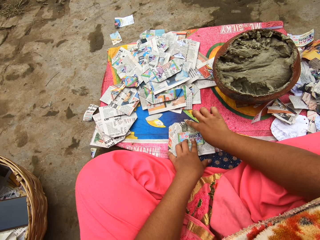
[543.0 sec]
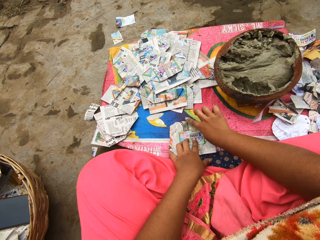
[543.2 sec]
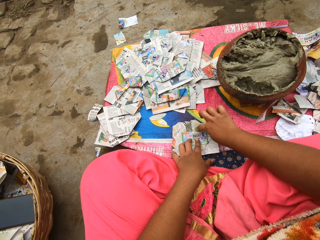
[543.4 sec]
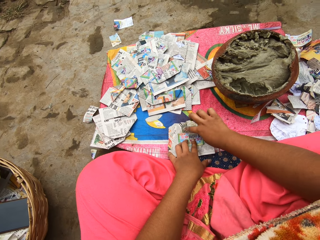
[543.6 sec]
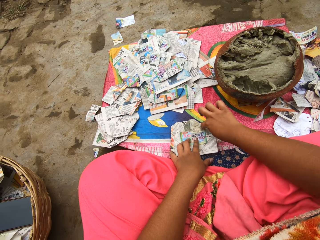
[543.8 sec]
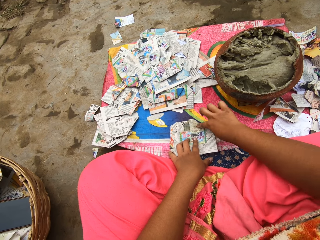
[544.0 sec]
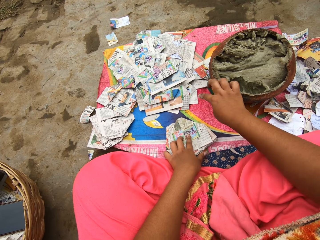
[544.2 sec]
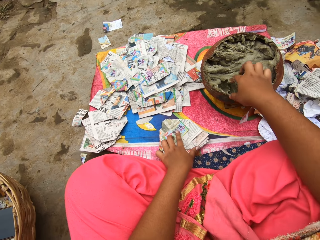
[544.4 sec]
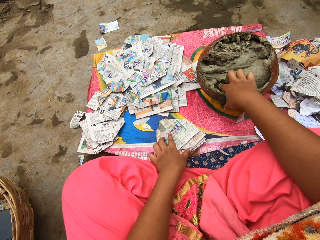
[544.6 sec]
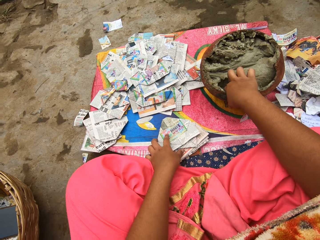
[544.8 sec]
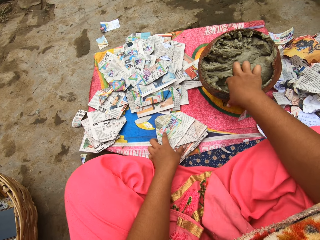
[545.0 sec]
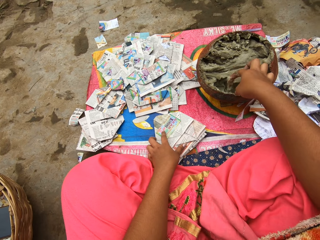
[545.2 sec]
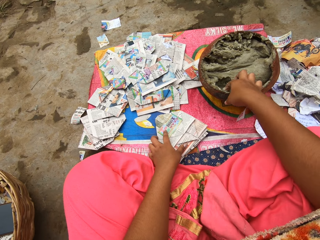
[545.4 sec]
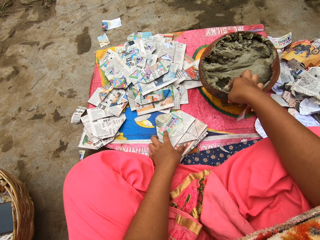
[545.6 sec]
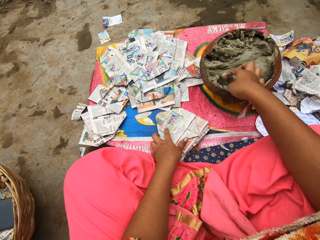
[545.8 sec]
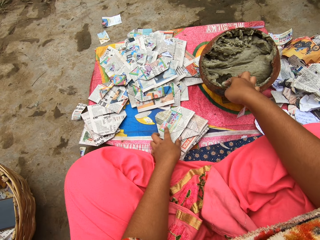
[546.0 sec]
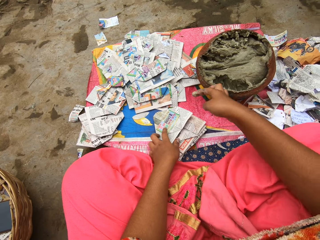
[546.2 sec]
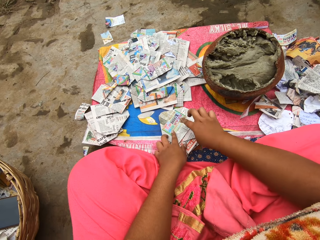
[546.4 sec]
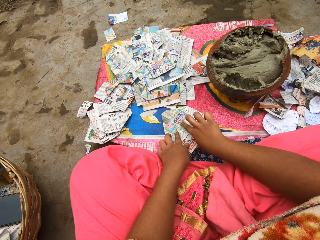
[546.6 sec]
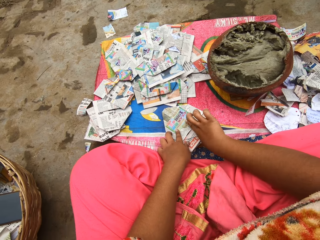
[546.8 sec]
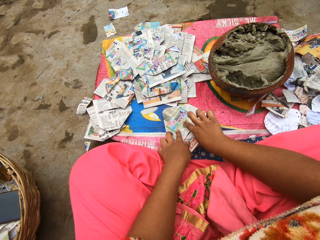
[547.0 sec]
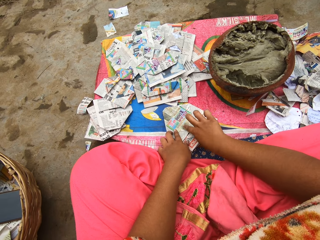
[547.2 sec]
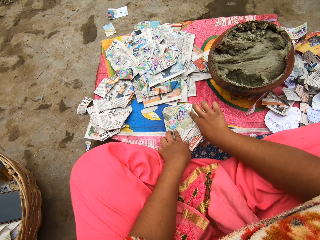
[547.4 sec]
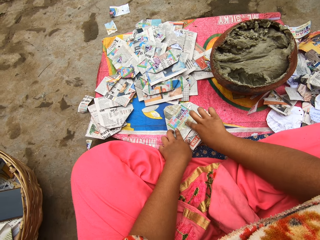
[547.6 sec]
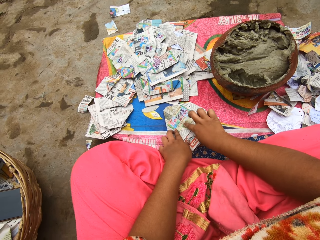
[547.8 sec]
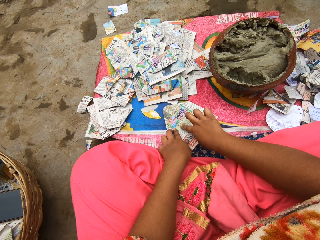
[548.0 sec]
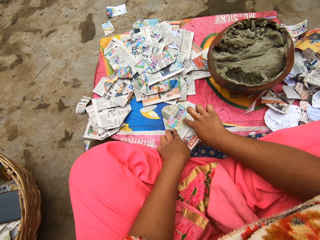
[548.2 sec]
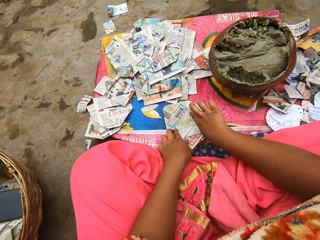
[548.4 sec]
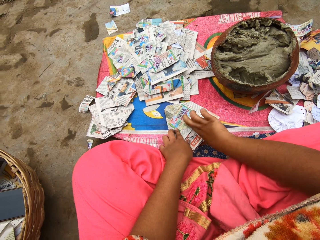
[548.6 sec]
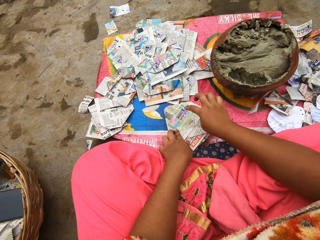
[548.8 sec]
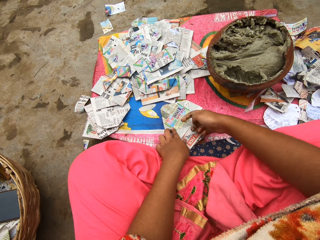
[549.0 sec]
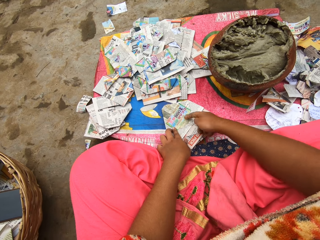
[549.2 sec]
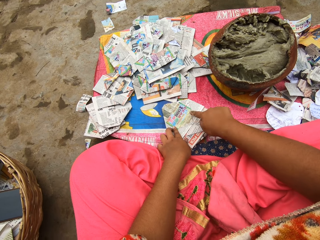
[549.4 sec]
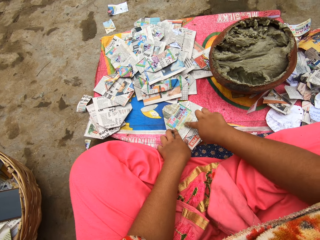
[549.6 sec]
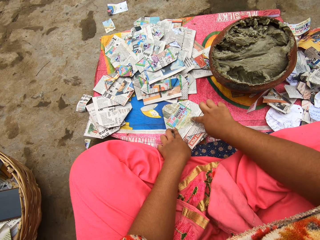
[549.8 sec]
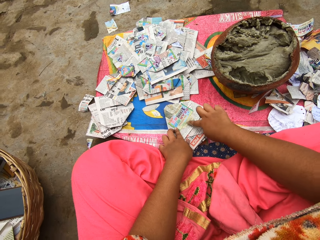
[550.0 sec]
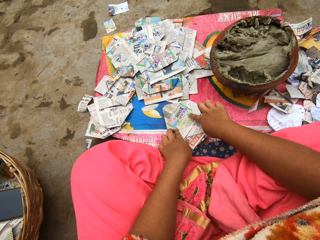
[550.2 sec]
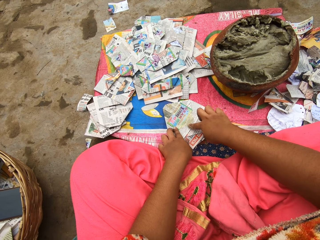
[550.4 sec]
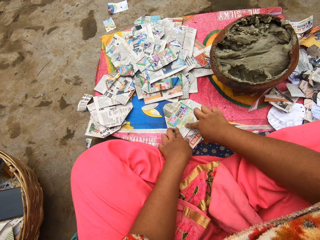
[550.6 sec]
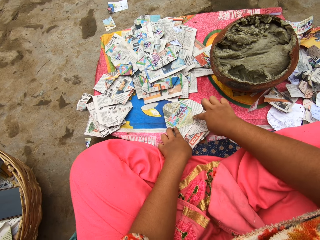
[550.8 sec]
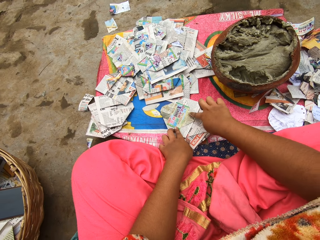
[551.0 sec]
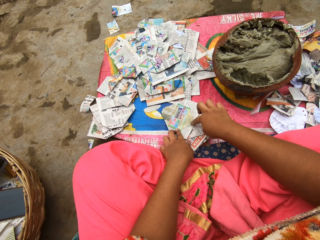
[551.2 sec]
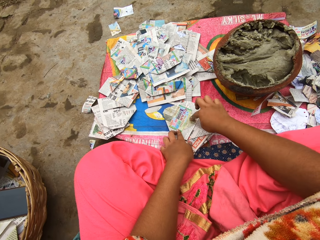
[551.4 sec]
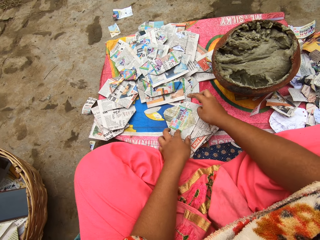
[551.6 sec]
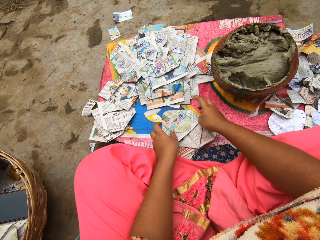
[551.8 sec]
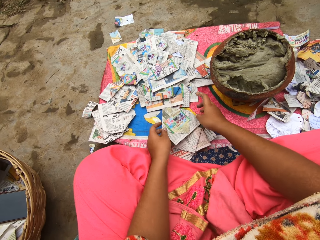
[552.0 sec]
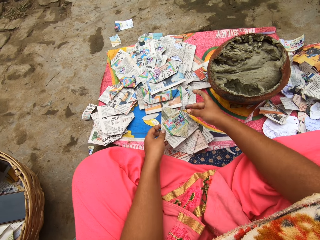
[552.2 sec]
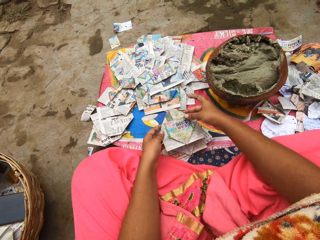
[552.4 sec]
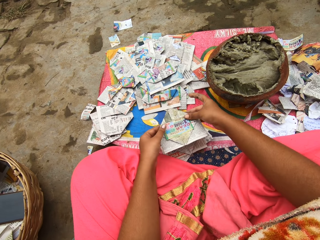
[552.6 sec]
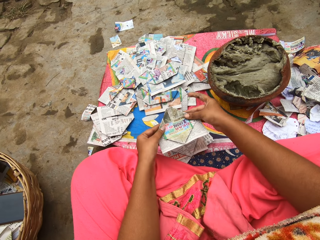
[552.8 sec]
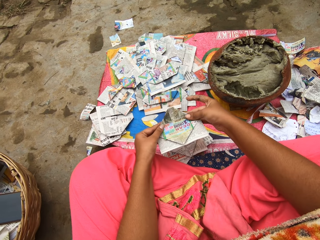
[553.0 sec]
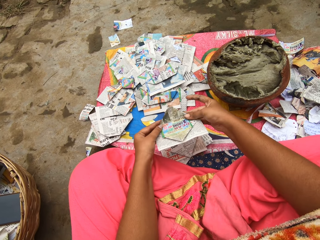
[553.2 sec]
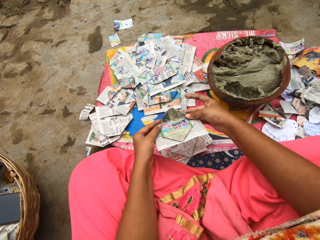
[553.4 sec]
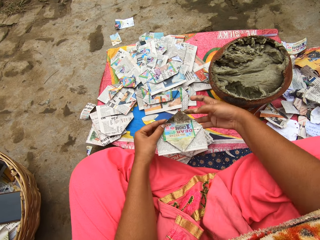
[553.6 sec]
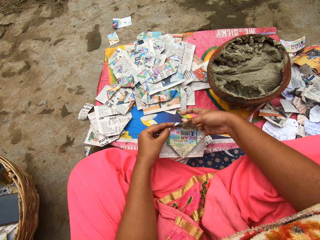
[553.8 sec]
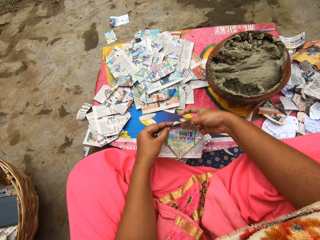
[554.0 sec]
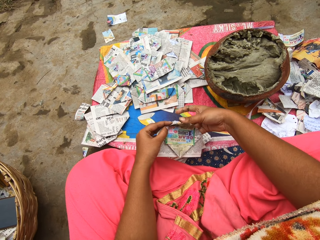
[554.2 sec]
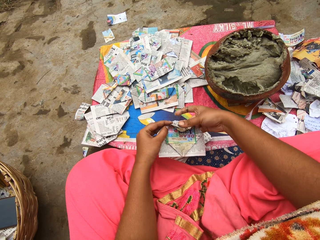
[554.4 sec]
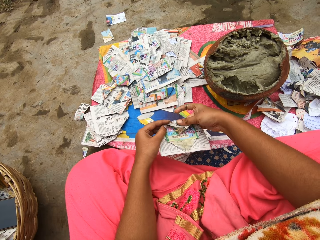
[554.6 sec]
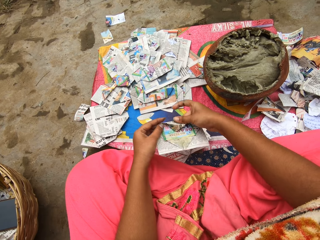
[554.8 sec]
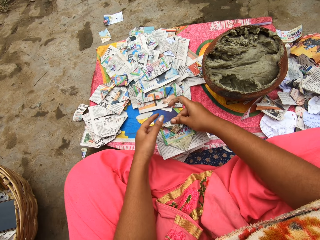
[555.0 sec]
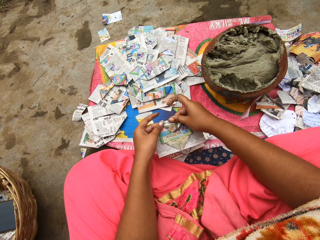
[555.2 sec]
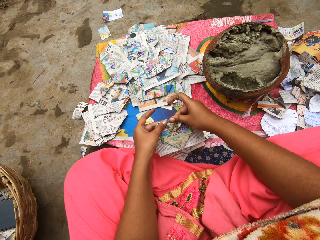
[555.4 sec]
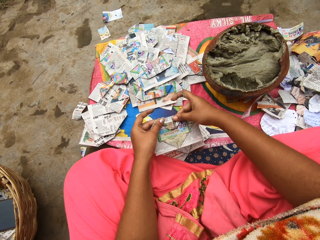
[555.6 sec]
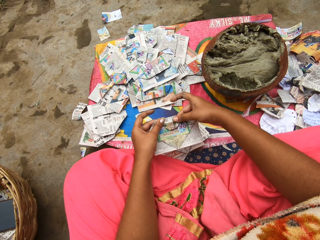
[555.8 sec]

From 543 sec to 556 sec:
The camera wearer takes putty from the clay pot on the ground with her right hand. She rubs the putty in her right hand on the paper on the ground. She picks the paper. She folds the piece of paper with both hands.

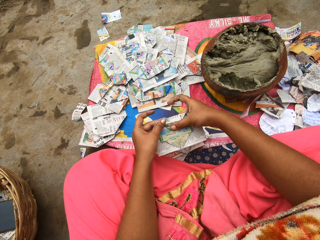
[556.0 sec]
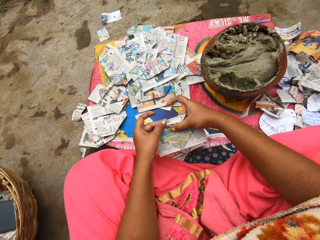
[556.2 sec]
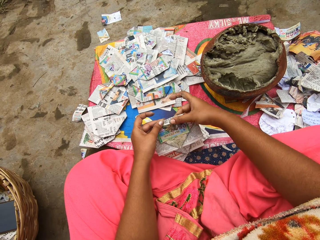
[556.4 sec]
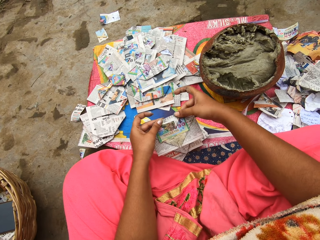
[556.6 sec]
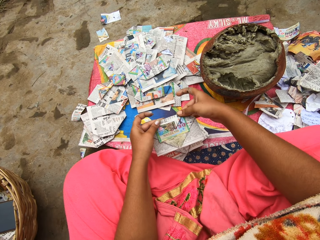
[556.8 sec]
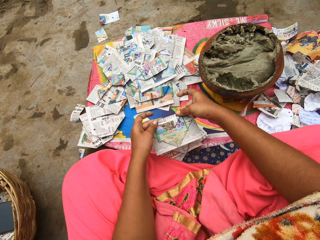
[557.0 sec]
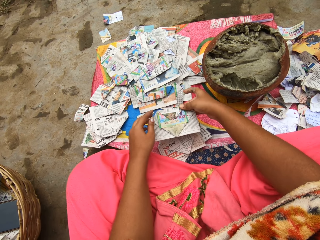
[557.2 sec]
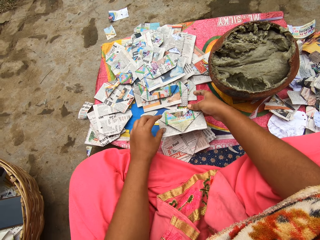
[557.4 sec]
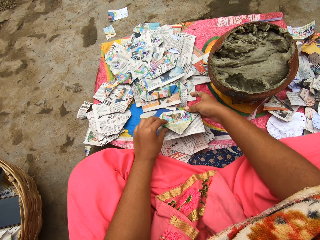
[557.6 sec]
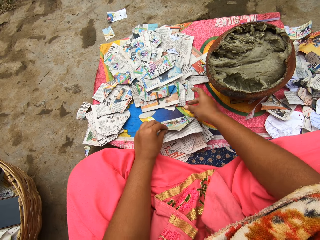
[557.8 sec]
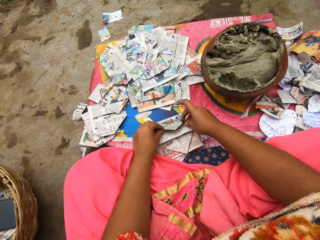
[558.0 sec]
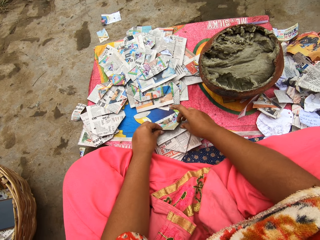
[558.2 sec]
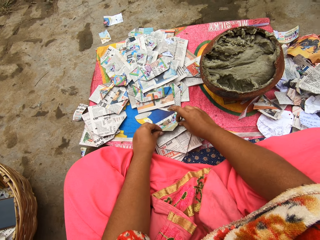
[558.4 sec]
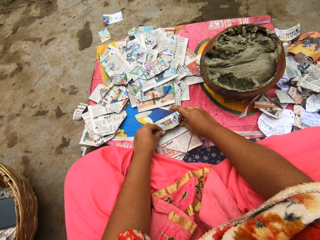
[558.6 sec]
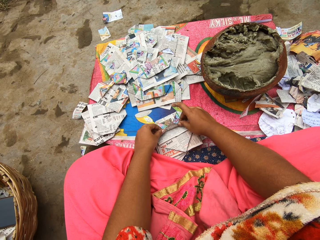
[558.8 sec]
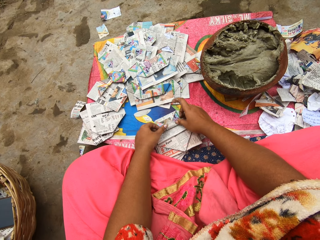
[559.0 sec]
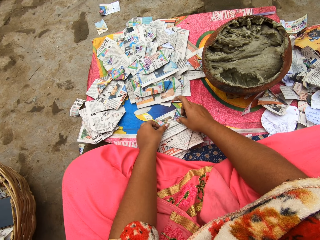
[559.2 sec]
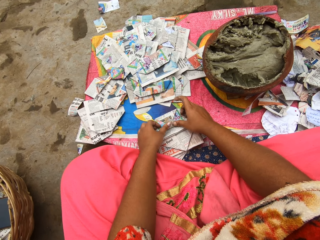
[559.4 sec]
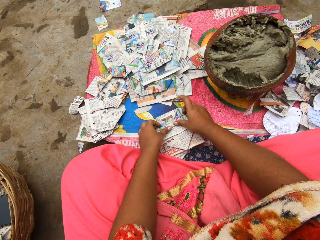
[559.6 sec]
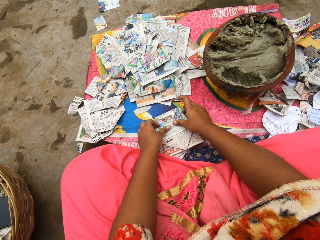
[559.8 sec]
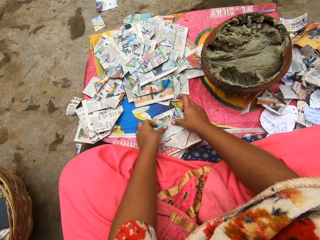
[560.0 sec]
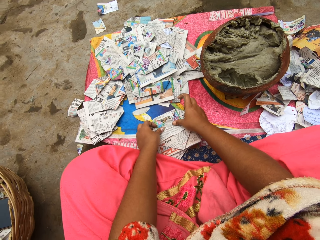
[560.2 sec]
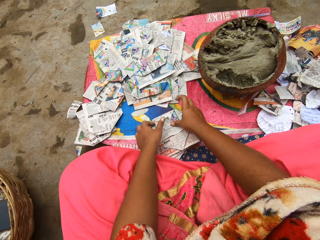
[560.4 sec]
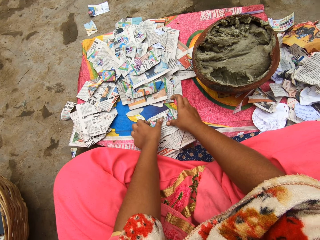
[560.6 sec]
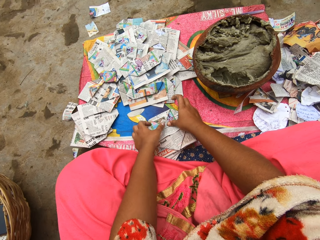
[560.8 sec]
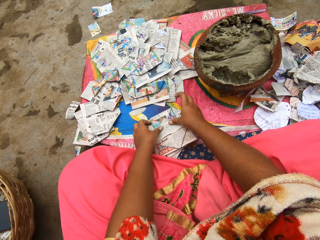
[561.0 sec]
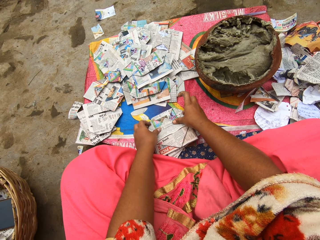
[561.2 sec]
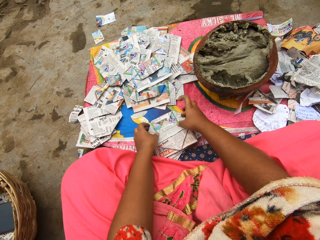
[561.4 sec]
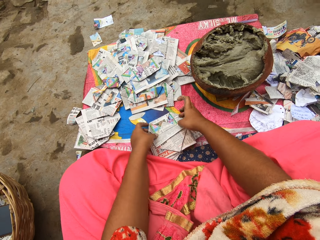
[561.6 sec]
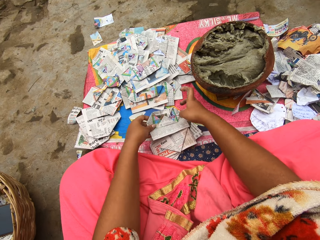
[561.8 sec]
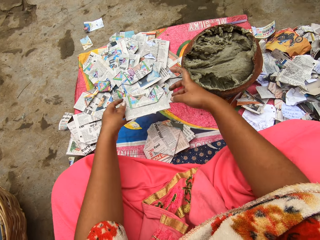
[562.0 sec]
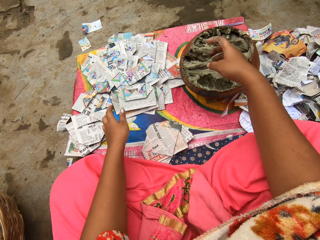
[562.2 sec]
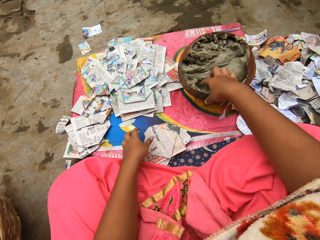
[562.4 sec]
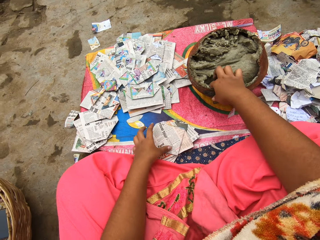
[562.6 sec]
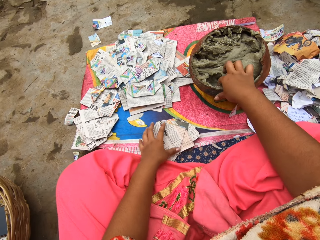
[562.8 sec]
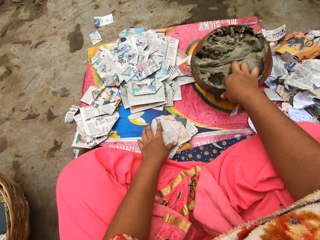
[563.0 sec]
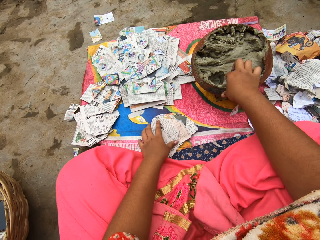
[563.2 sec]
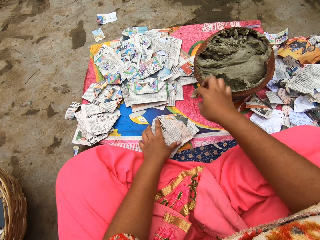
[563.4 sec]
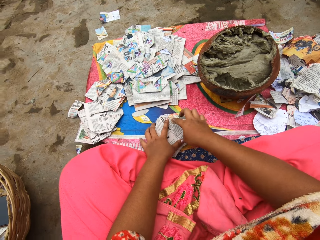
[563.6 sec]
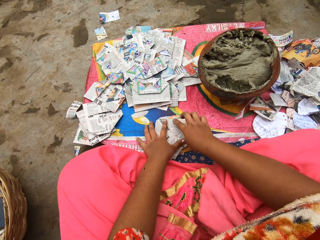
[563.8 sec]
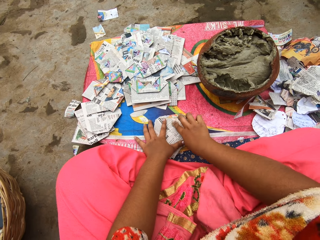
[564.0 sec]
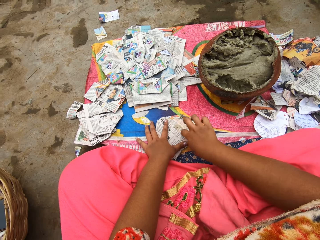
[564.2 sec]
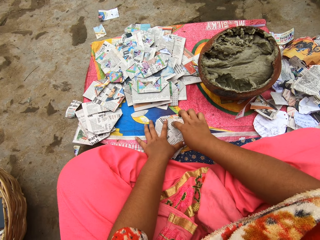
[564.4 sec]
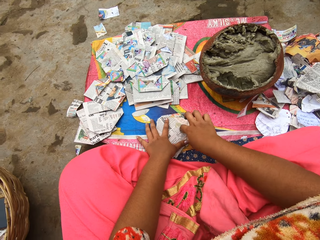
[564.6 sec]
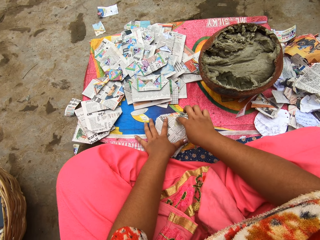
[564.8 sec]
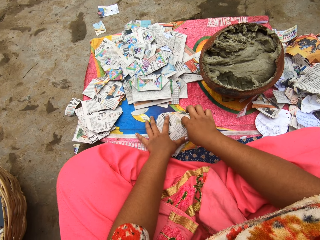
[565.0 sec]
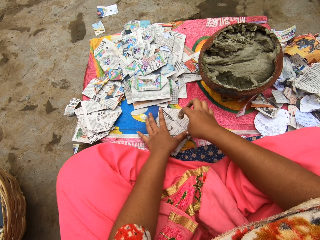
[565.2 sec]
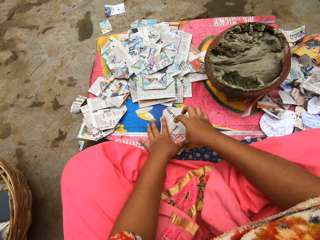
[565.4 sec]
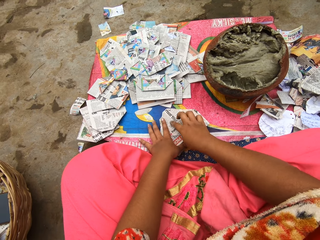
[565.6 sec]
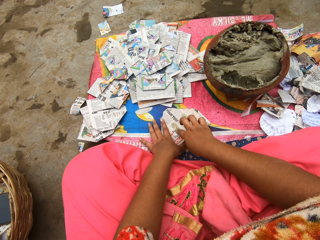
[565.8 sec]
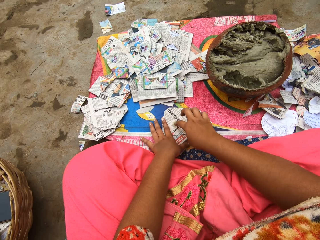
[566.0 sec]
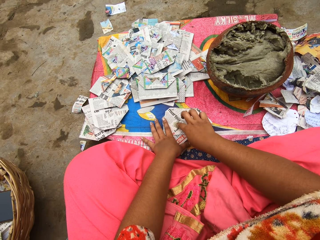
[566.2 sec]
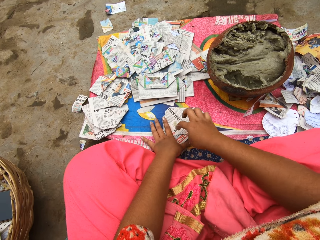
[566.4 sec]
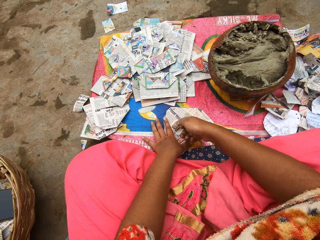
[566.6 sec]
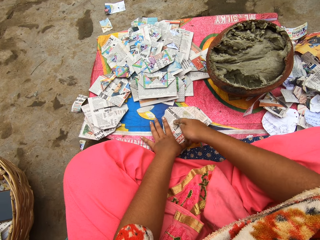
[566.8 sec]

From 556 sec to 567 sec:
The camera wearer puts the paper on the table. She folds part of the paper. She picks the paper. She drops the paper on a pile of papers on the sac on the ground with her left hand. She takes putty from the clay pot on the ground with her right hand. She holds down the paper on the sac on the ground with her left hand. She rubs the putty in her right hand on the paper on the ground.
